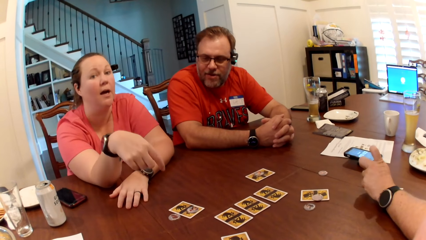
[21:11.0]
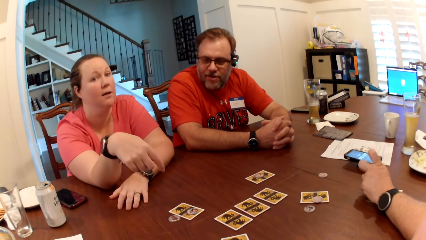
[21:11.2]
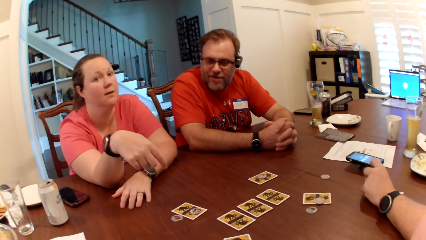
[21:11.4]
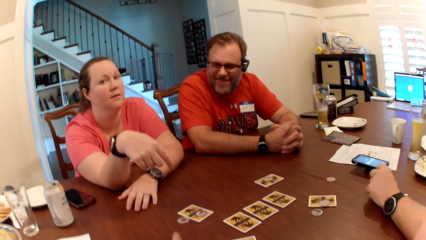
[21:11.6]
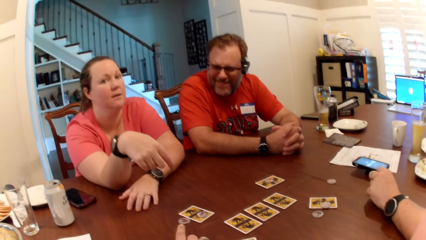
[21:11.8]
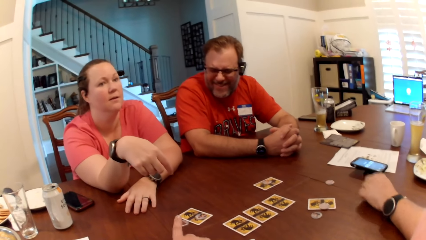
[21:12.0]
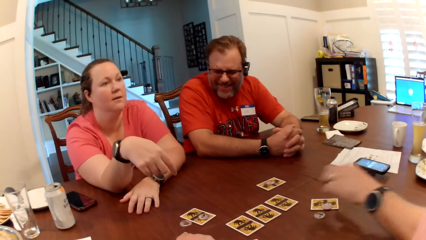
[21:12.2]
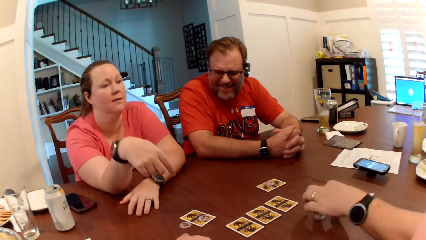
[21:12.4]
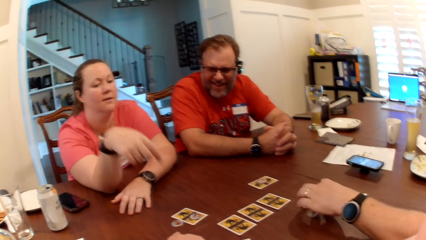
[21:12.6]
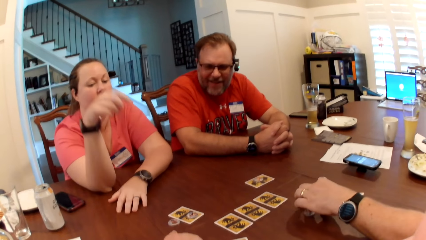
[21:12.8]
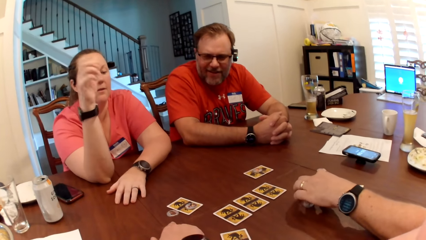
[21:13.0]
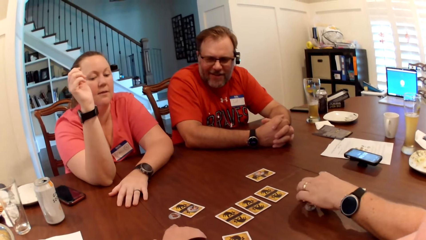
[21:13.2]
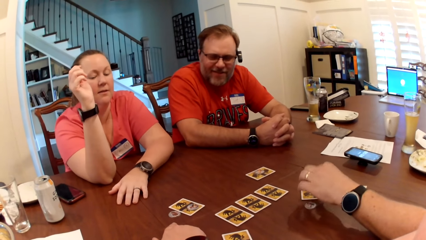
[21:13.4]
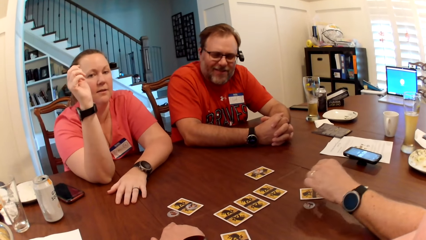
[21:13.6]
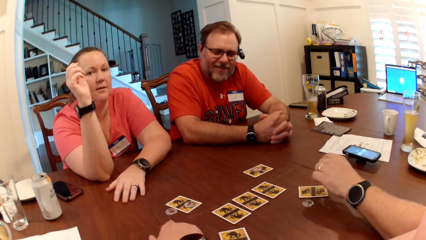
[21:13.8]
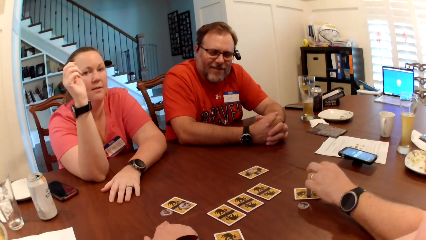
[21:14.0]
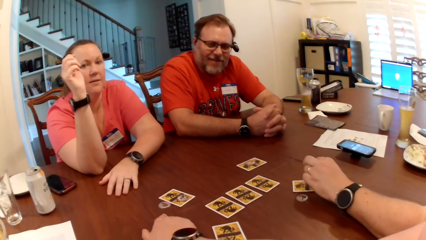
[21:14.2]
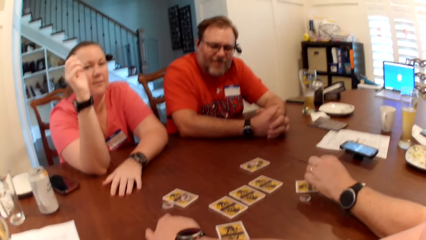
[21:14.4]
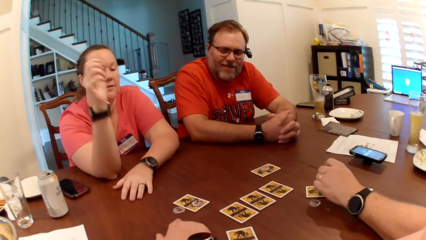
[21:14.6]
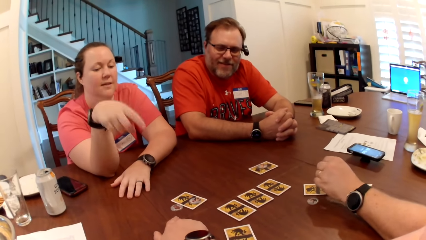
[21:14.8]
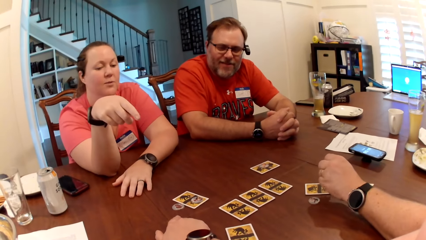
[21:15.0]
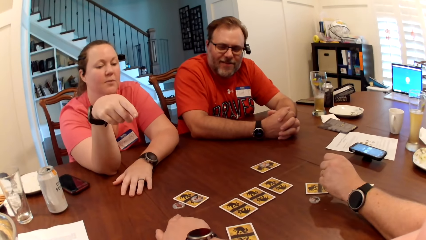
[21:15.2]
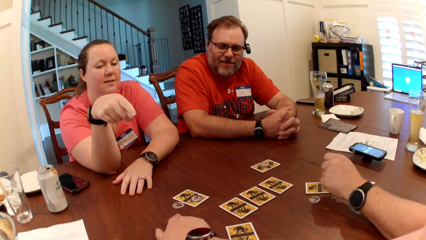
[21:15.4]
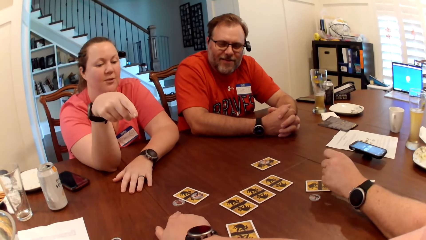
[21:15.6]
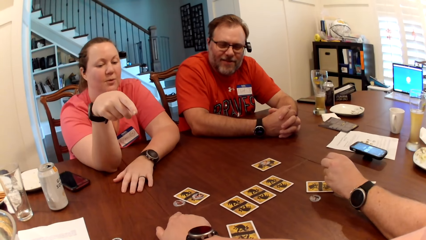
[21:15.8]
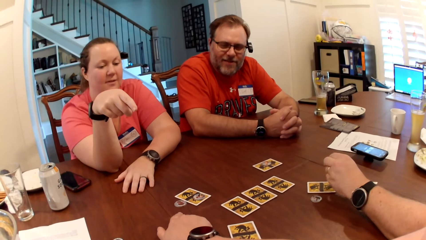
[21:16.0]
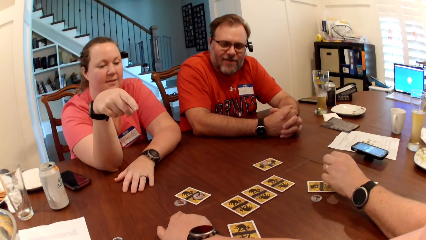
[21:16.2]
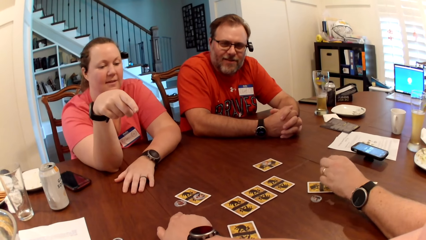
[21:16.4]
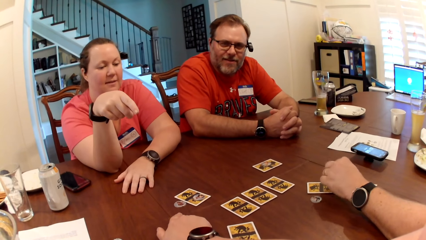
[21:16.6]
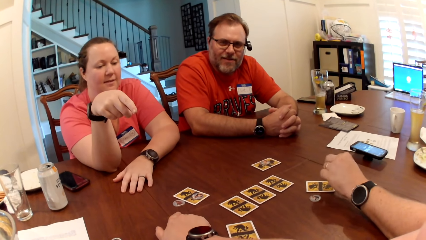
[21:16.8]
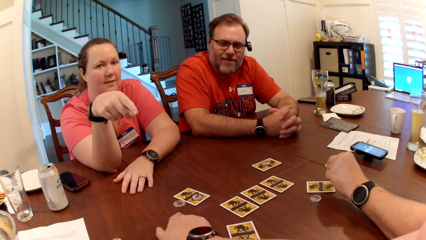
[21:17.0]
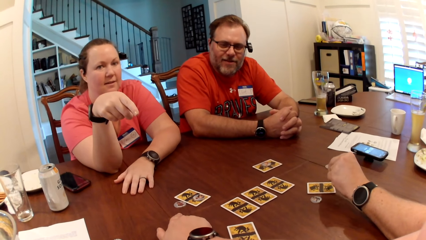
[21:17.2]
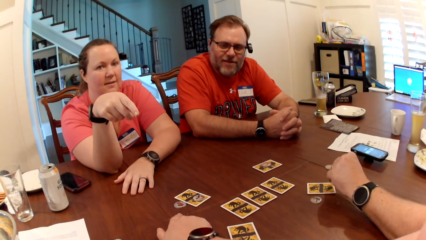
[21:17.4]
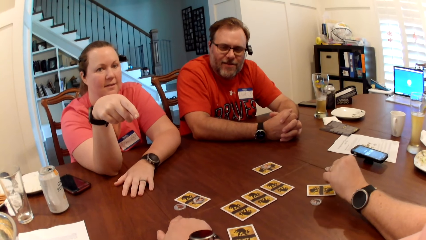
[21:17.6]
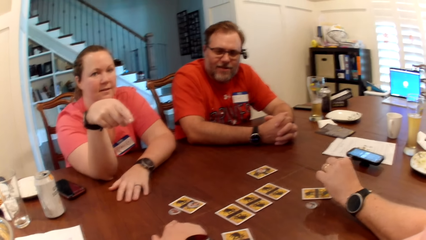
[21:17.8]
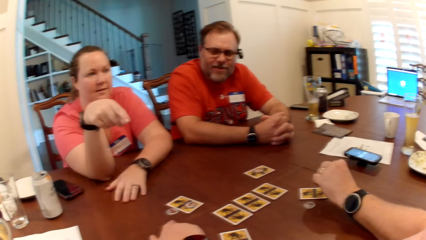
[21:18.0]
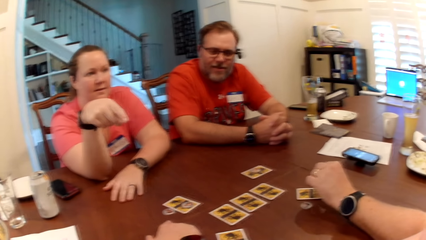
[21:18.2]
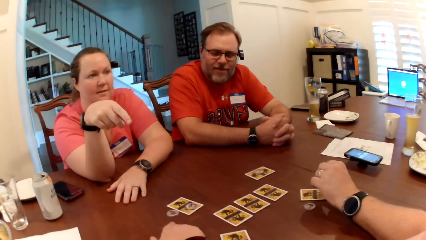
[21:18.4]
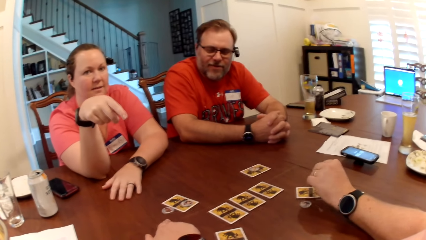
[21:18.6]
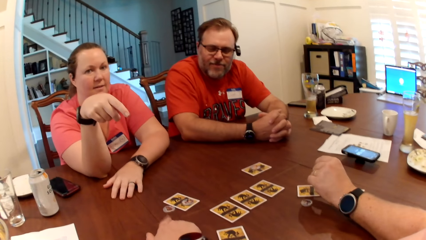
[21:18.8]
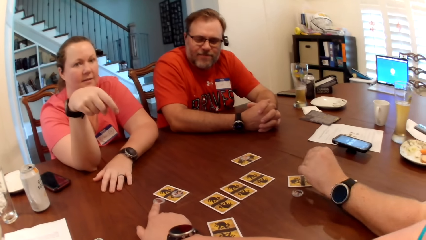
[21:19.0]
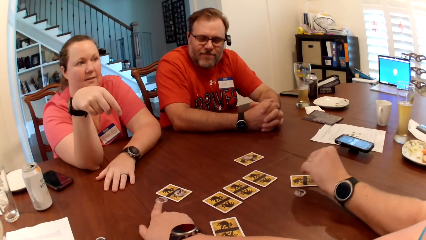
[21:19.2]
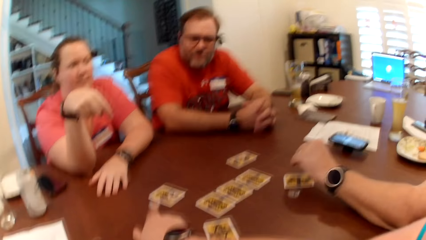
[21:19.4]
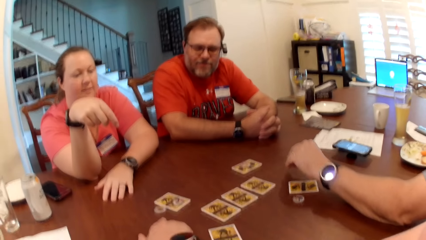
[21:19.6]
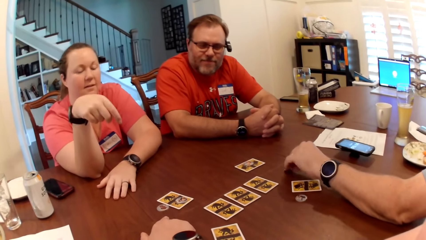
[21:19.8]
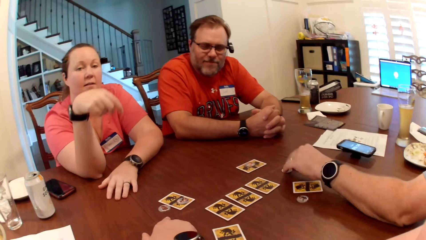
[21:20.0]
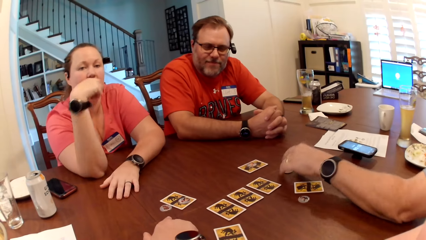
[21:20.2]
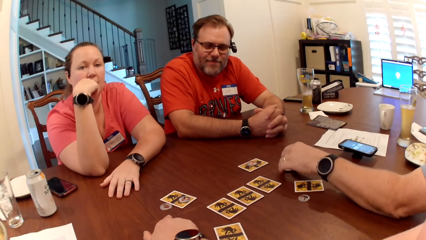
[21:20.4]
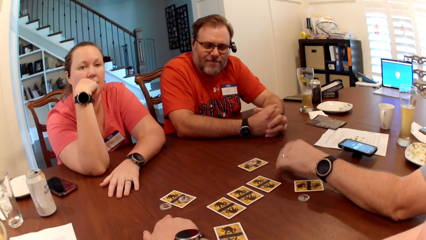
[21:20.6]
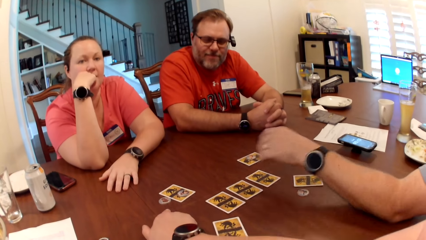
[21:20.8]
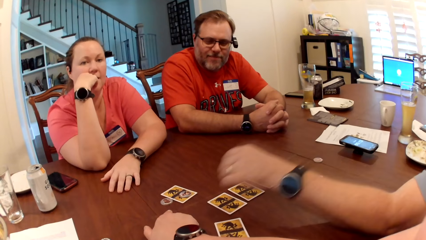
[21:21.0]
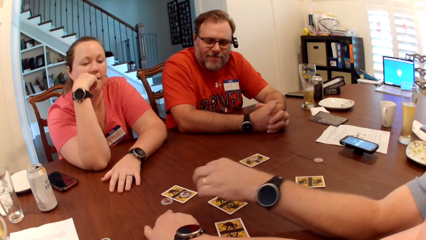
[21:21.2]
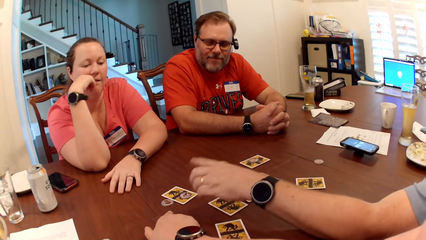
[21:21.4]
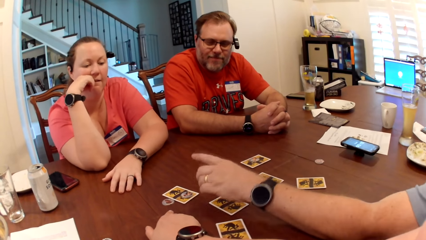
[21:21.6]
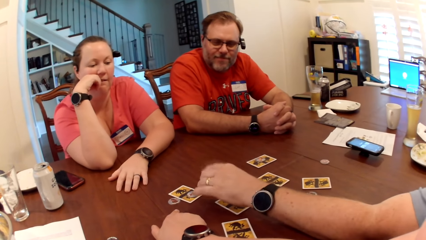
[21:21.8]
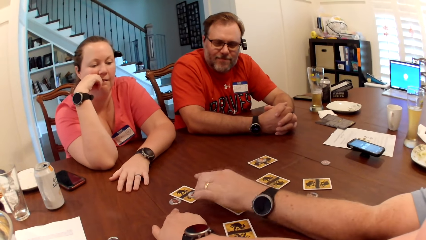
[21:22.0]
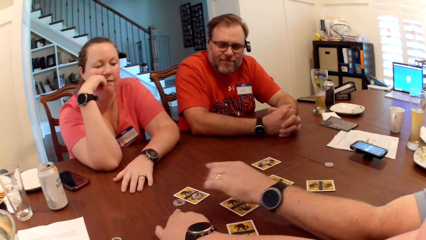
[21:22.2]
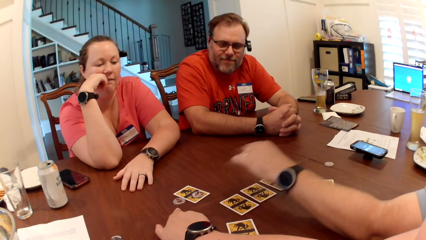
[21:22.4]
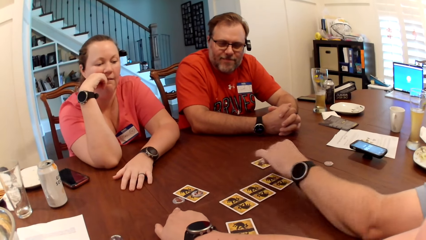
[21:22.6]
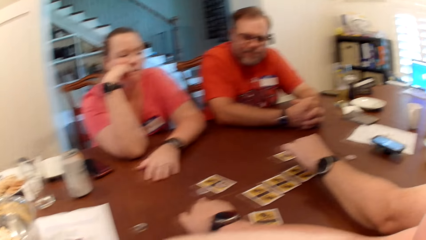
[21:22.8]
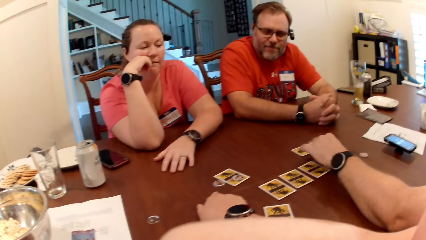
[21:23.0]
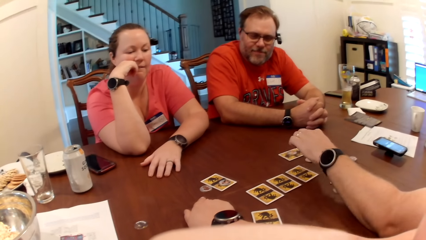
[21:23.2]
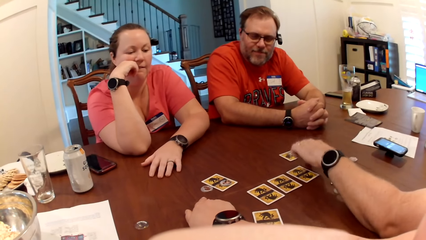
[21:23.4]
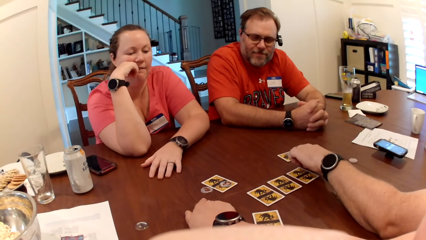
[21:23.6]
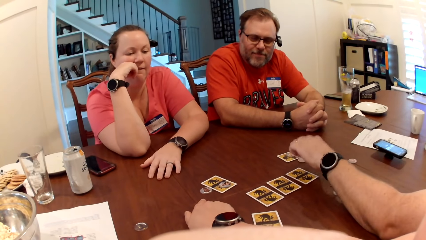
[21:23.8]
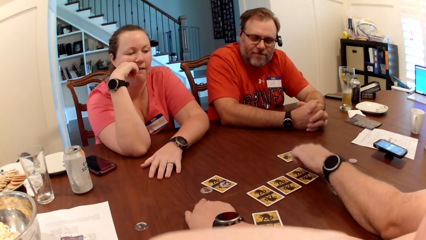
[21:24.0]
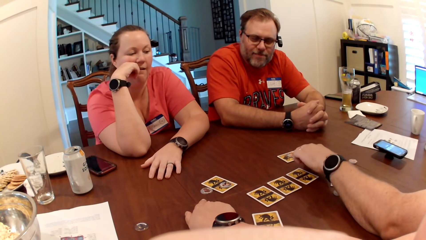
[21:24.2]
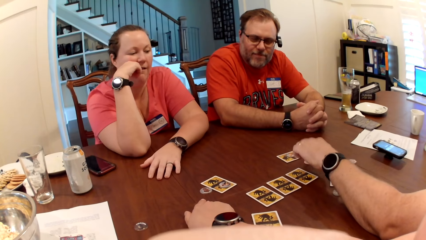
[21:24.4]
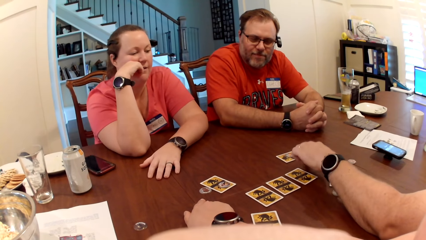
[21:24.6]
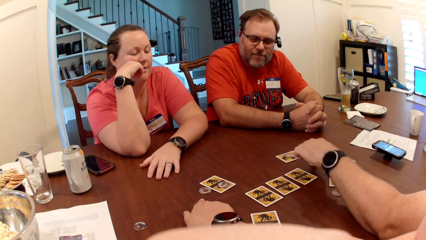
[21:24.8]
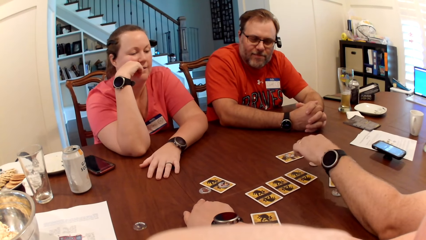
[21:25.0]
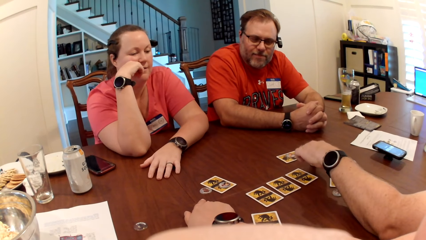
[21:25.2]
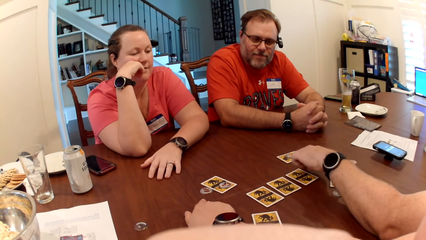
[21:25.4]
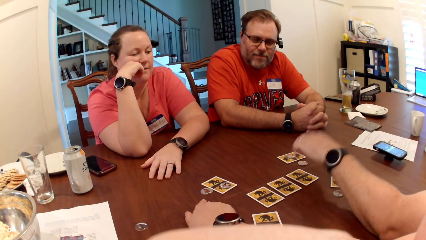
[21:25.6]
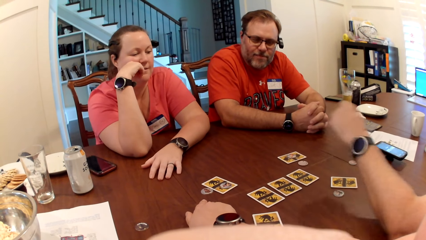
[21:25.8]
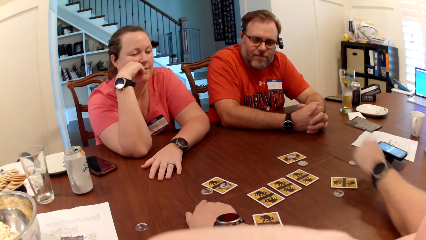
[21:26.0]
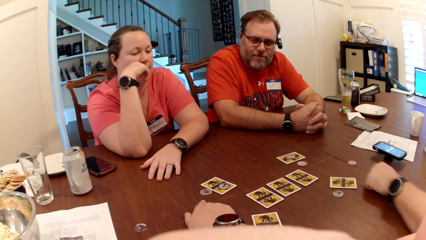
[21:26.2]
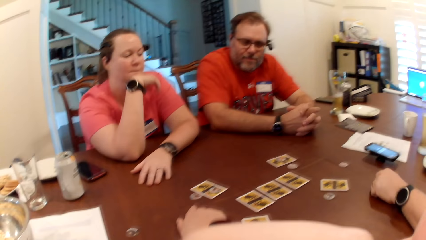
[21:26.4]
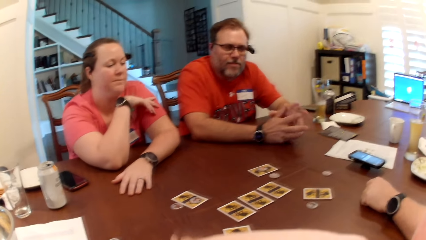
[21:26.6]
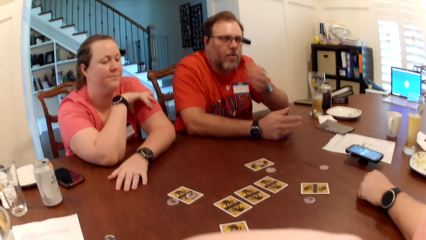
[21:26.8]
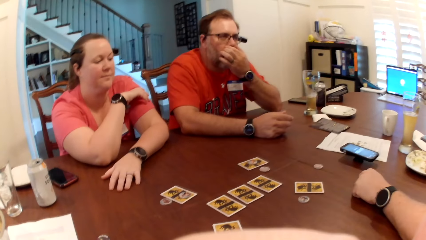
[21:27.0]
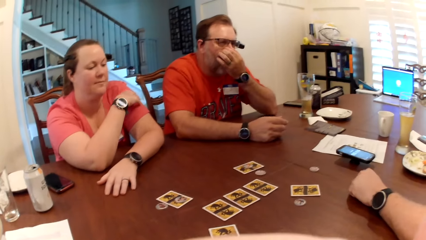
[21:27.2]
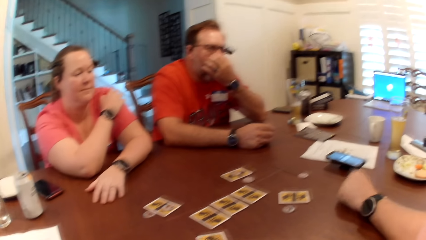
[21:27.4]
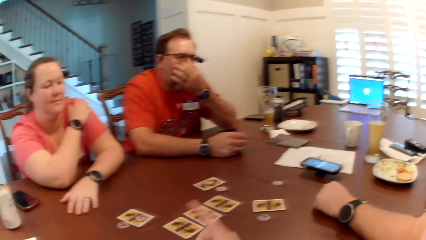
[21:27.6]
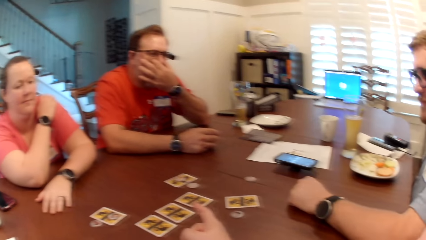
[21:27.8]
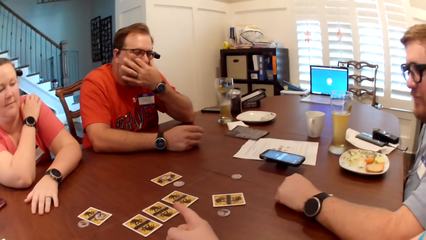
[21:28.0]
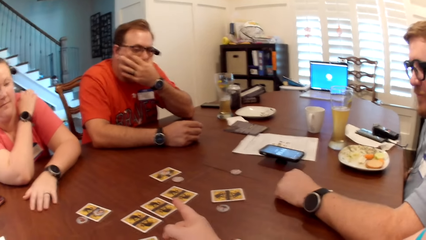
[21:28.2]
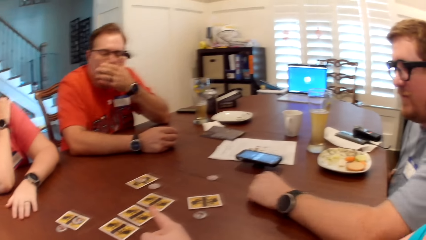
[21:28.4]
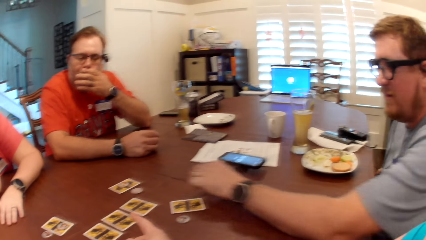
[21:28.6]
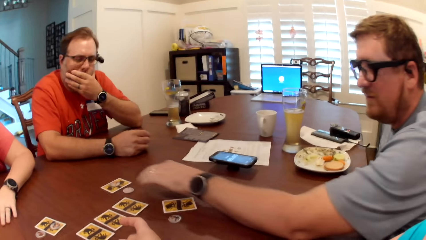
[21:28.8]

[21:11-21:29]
The camera wearer interacts with a lady. A man picks the card token on the table with his left hand. Another man moves cards on the table. The camera wearer interacts with the lady. A third man adjusts cards on the table. The first man drops the card token on the table with his left hand. He picks the card token on the table with his left hand. The camera wearer interacts with the third man. The first man drops the card token on the table with his left hand. He shifts the card token on the table with his left hand. The lady interacts with the third man. Another man scratches his nose with his right hand. The camera wearer interacts with this man, the first man and a woman.
